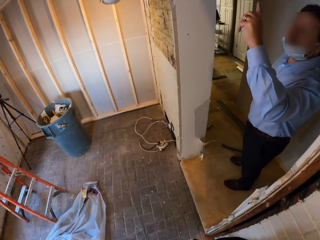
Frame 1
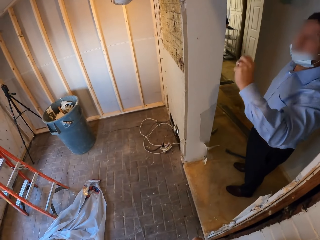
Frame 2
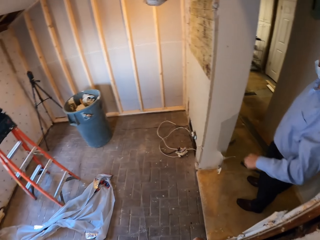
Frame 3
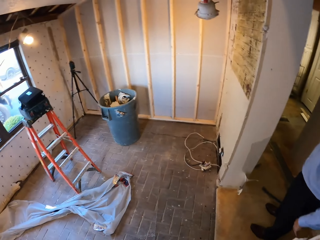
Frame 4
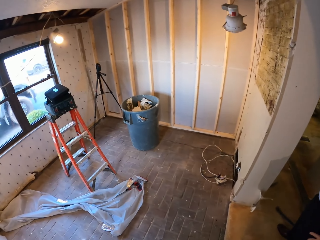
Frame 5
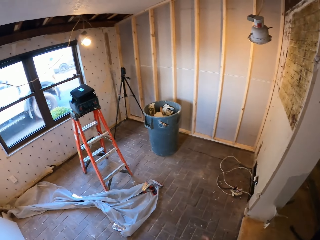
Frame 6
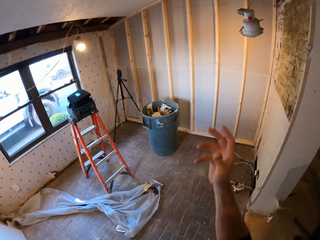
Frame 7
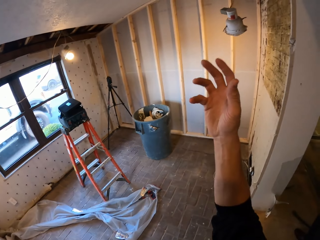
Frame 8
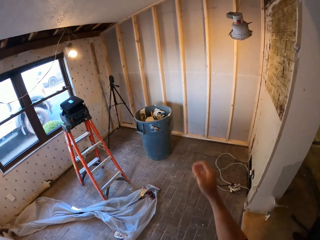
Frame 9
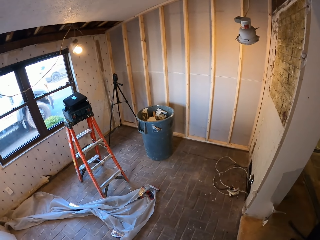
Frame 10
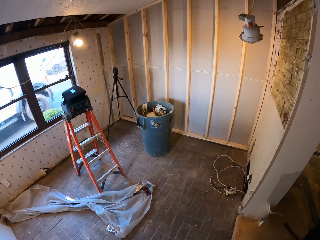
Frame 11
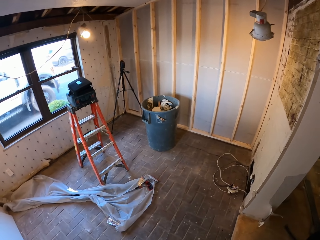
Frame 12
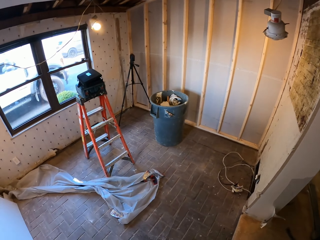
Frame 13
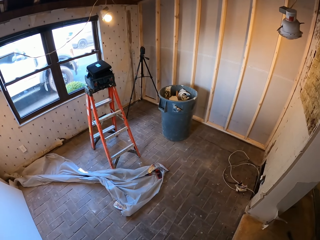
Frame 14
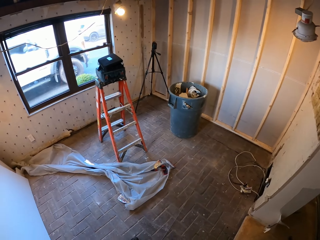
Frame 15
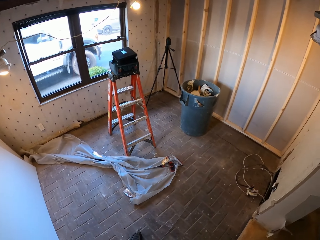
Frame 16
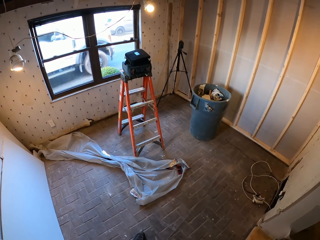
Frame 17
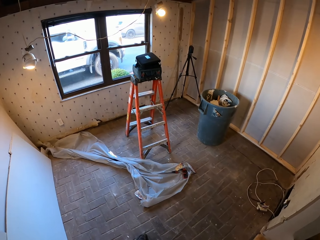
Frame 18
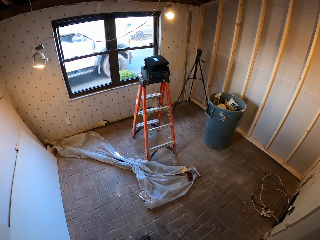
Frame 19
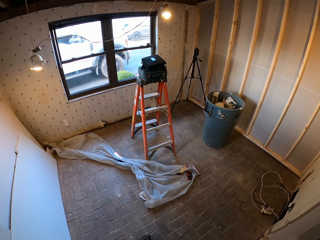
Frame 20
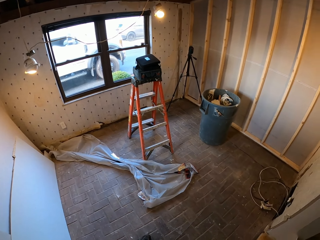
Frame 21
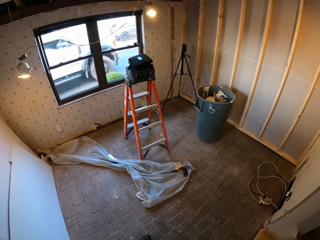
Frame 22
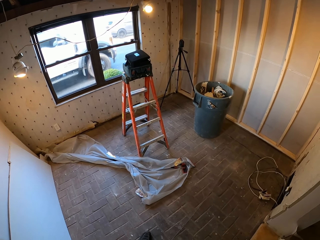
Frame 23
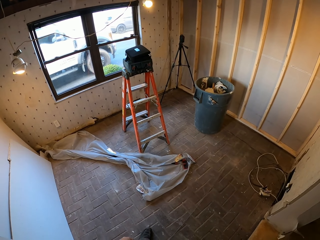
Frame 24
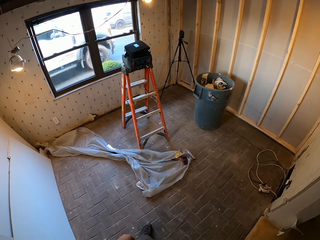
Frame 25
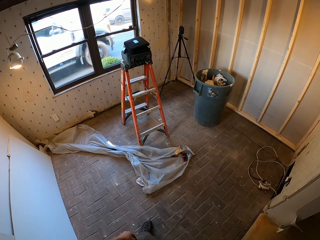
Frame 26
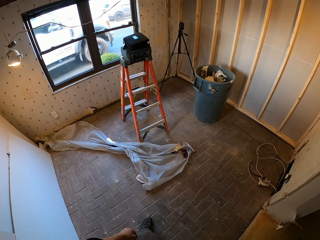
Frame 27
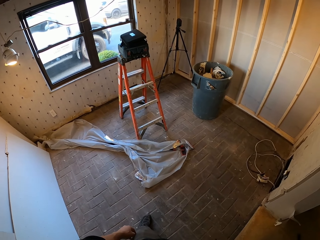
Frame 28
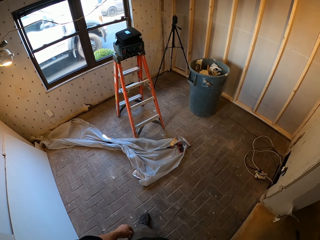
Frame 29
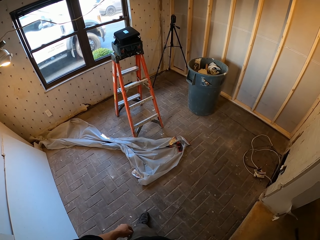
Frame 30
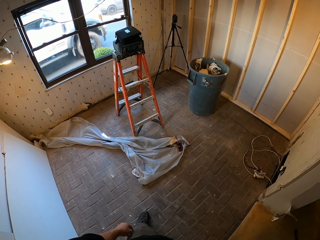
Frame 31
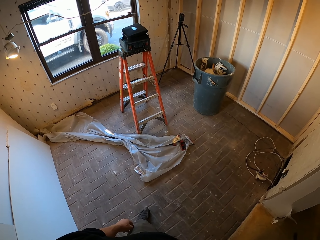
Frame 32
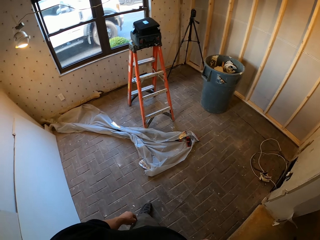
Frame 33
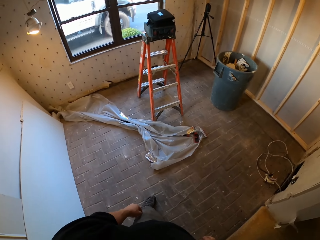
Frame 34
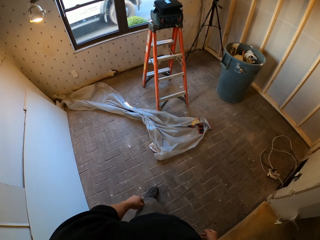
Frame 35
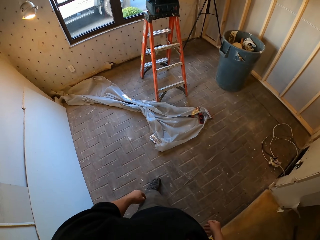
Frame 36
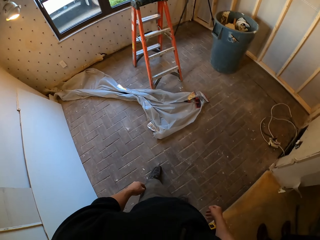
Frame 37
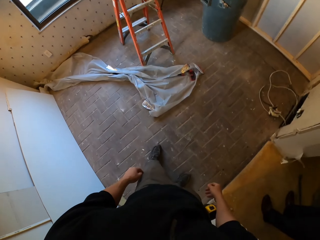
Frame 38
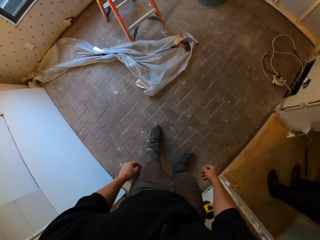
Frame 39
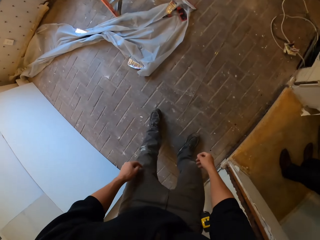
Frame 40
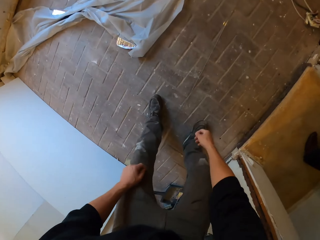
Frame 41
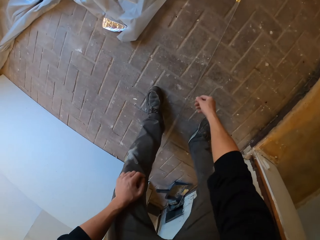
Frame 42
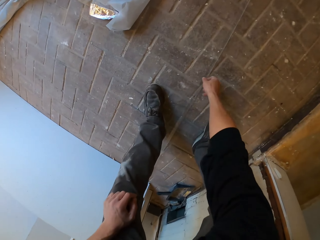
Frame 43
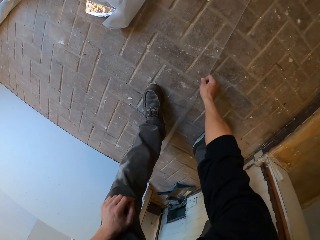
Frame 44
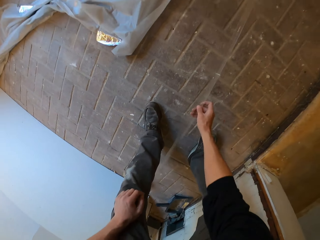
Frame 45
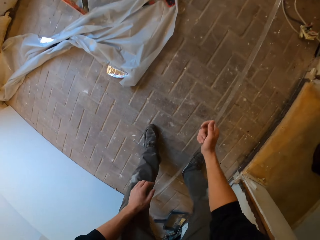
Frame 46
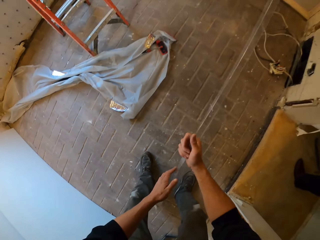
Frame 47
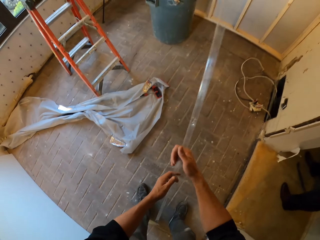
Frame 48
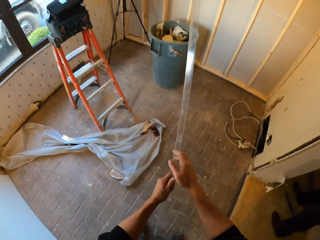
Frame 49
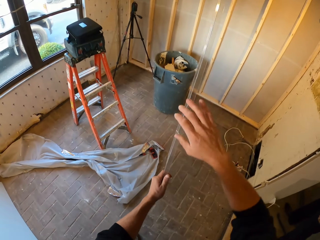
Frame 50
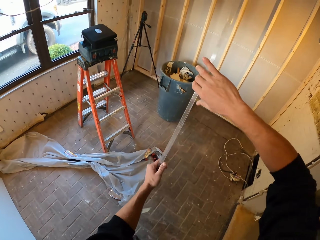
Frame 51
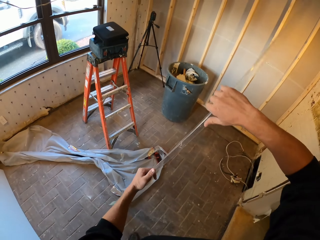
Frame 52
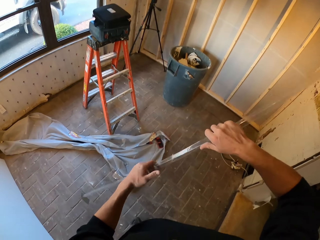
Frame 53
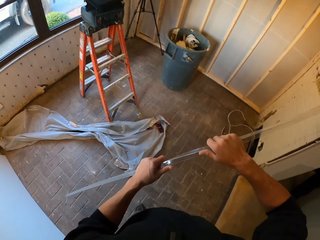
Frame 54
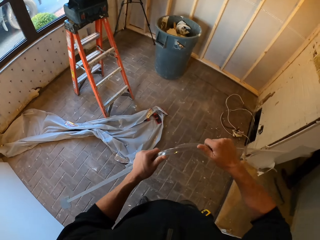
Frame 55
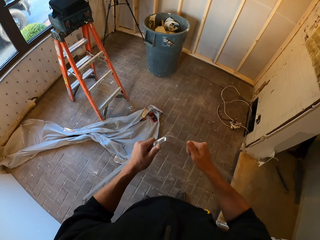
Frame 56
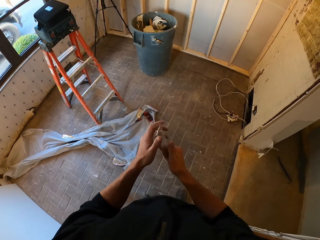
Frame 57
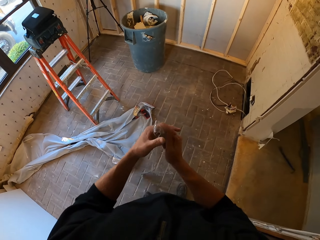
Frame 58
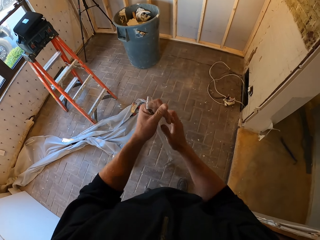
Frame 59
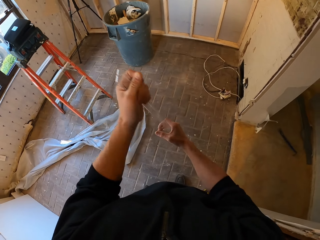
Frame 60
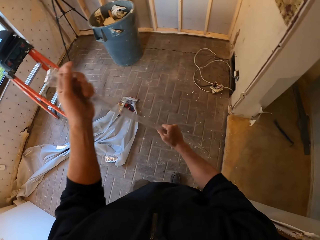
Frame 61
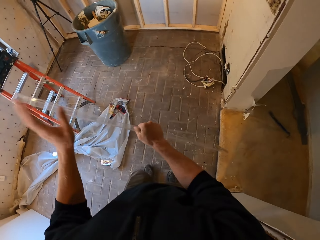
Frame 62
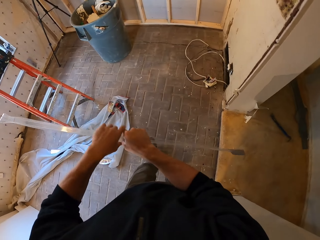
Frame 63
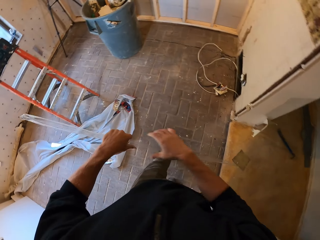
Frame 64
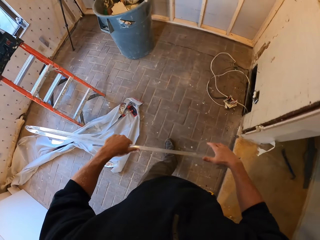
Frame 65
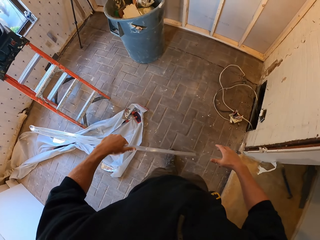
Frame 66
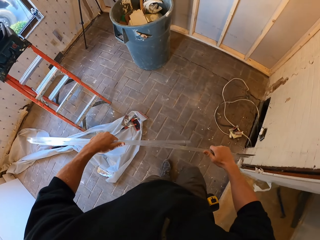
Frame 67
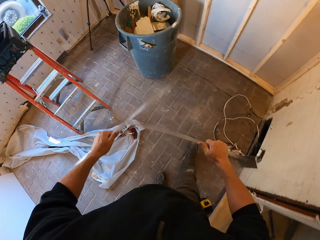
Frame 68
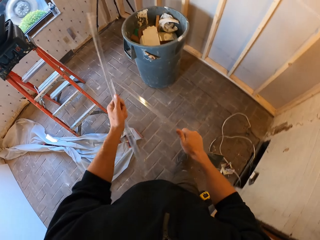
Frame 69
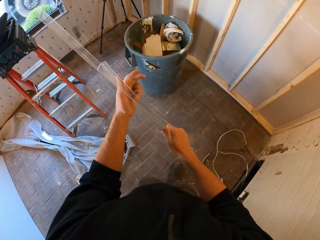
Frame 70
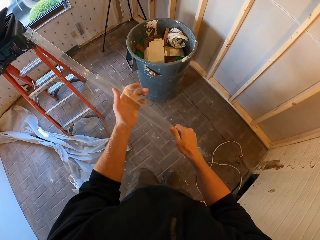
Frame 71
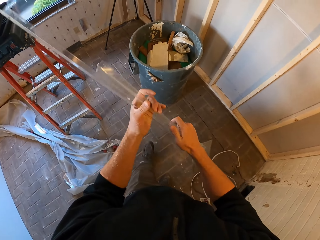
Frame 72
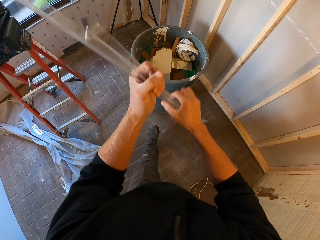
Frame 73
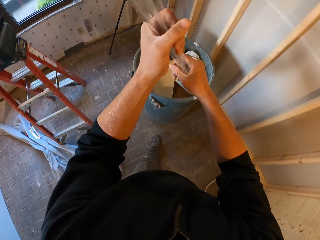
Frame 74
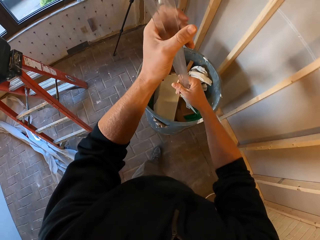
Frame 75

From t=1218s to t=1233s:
A man raises his hands. The camera wearer picks up the wall corner protector from the floor. They fold the wall corner protector and walk.

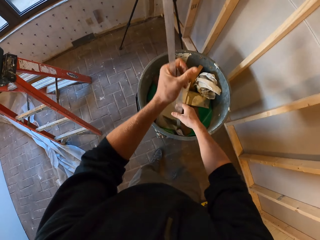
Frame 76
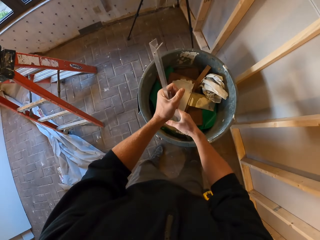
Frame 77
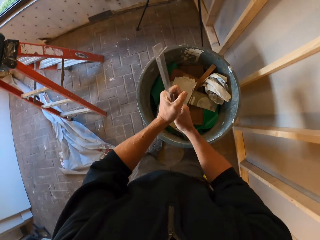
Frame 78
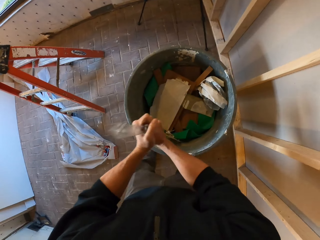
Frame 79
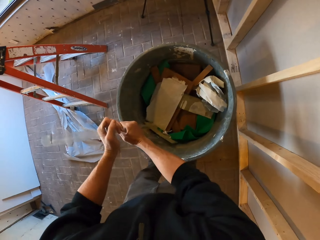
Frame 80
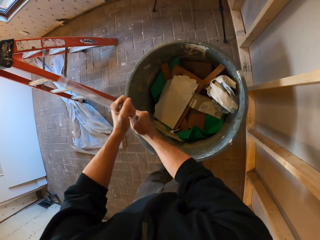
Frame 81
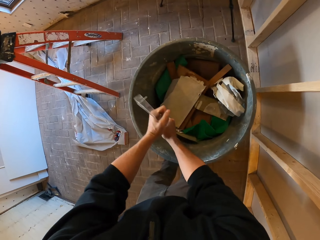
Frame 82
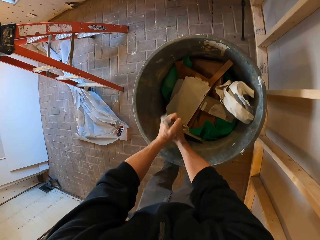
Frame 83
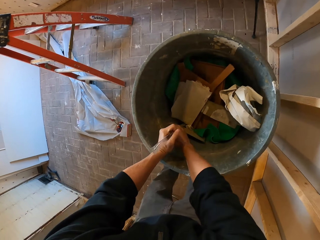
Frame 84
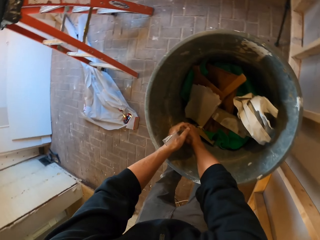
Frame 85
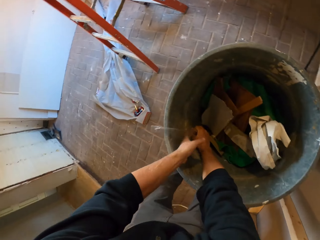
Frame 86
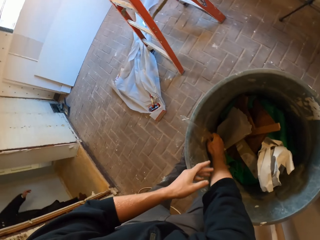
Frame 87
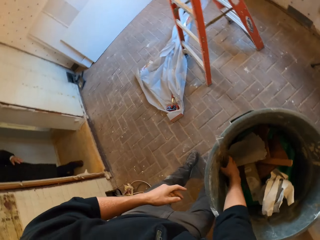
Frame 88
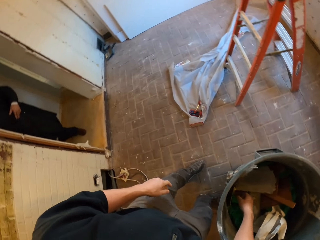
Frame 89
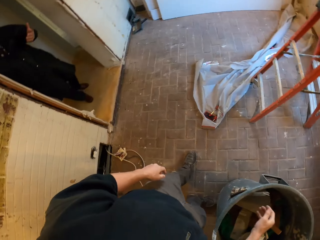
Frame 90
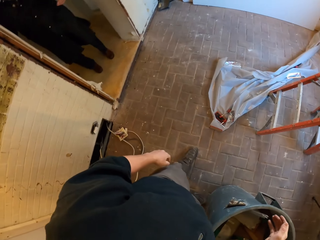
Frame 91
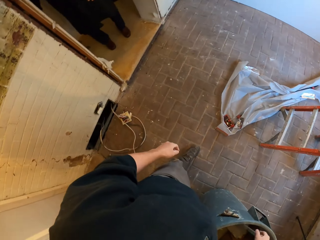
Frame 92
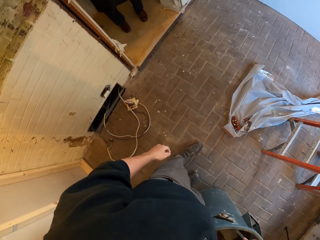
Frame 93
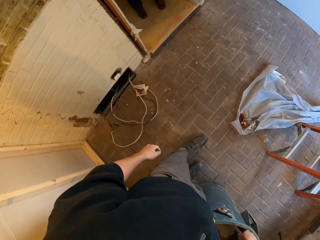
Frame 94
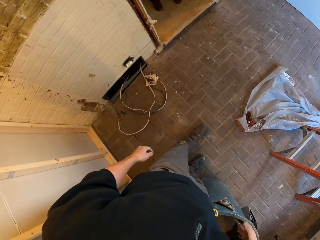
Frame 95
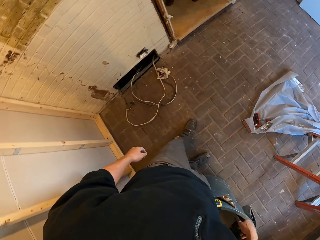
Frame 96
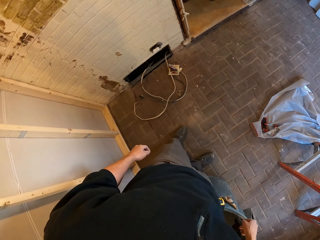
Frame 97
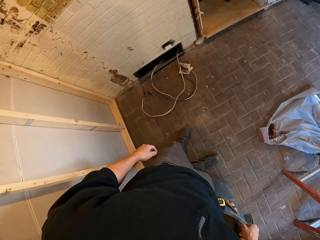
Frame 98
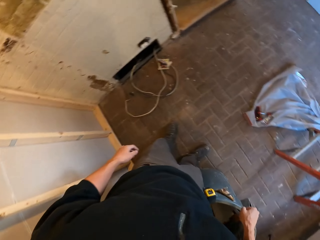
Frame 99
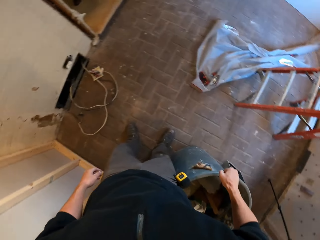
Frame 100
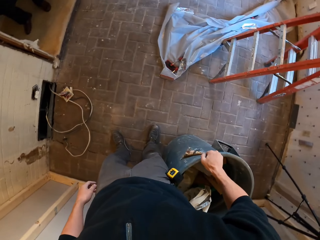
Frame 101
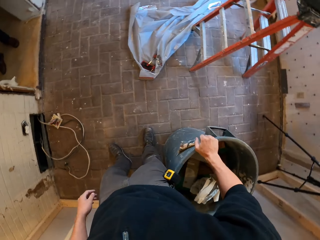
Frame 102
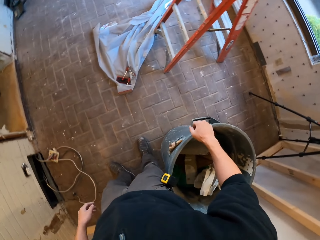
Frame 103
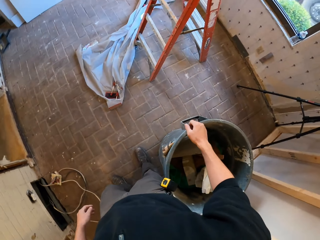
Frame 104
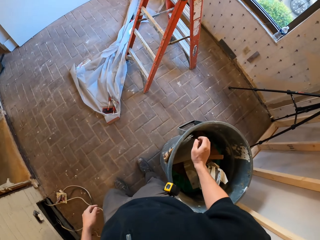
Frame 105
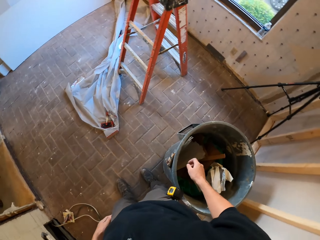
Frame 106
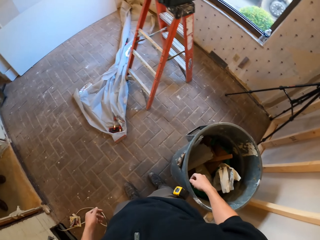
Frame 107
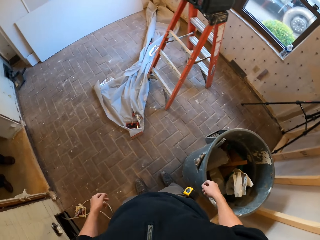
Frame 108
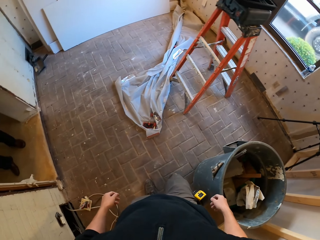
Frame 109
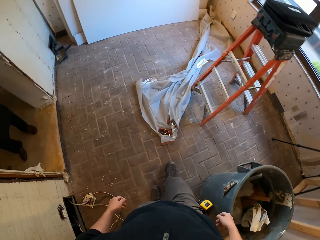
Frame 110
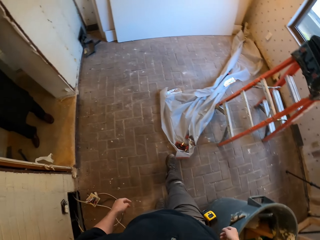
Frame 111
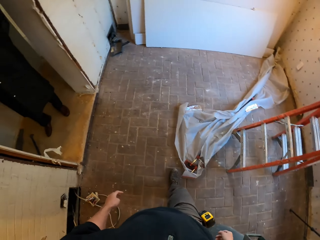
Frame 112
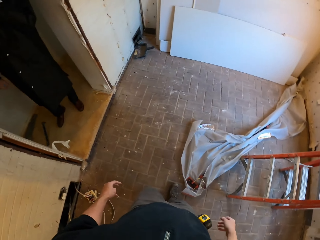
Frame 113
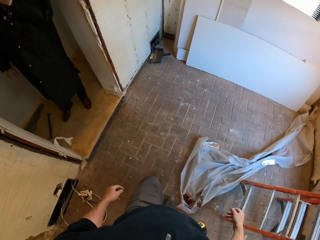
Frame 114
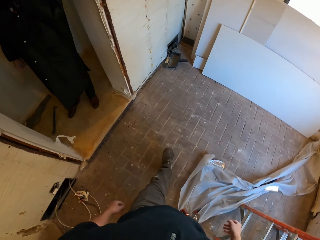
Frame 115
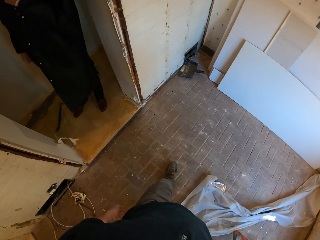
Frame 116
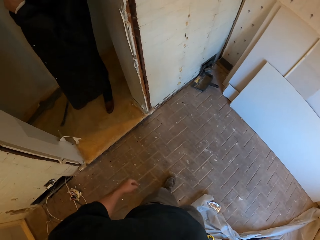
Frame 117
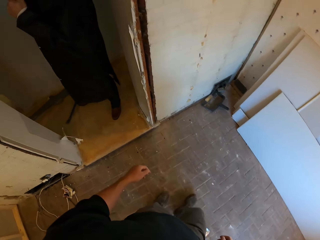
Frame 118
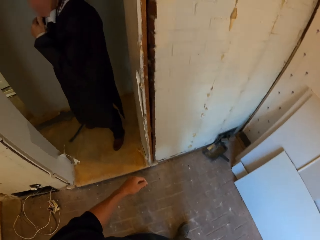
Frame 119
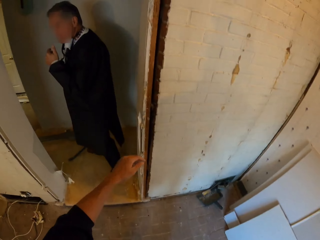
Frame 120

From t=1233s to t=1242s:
The camera wearer puts the wall corner protector in the dustbin. They walk.
